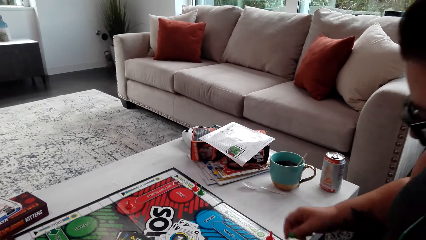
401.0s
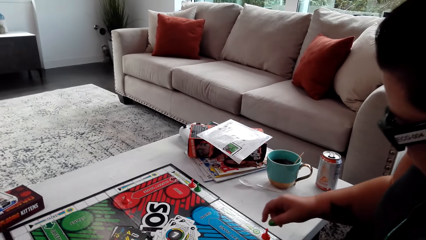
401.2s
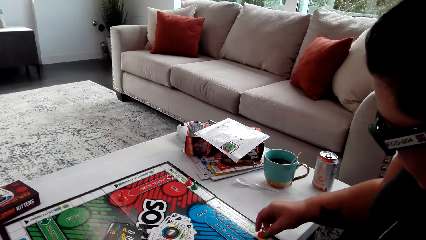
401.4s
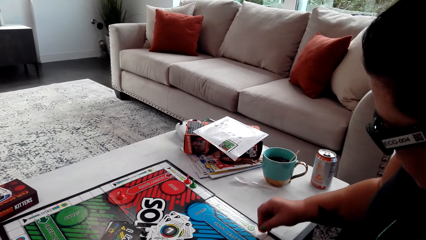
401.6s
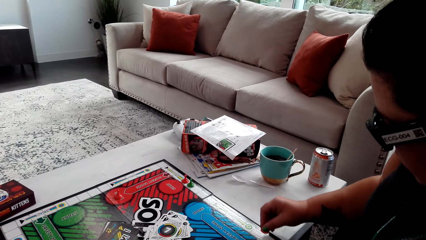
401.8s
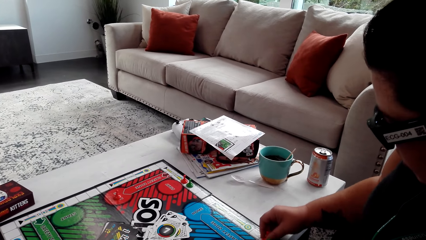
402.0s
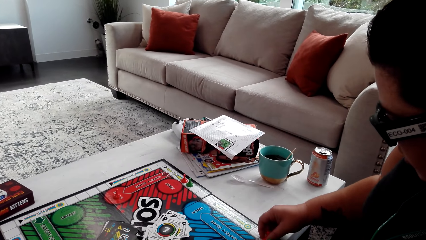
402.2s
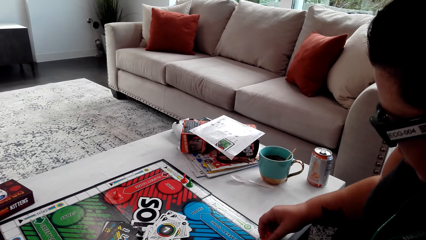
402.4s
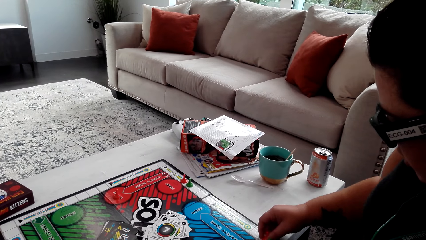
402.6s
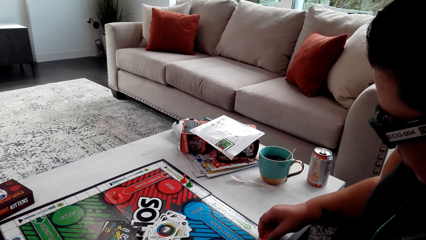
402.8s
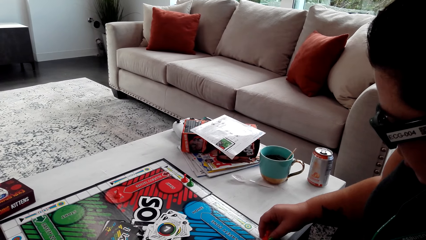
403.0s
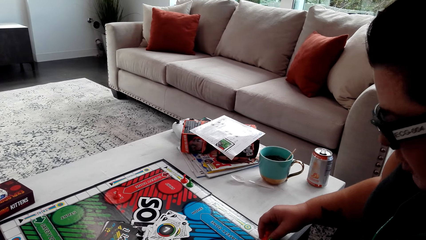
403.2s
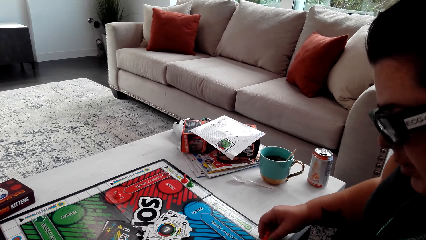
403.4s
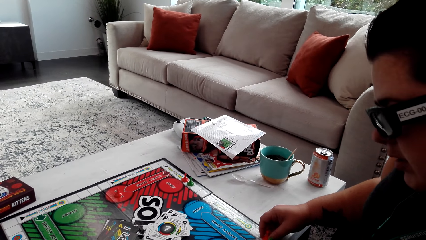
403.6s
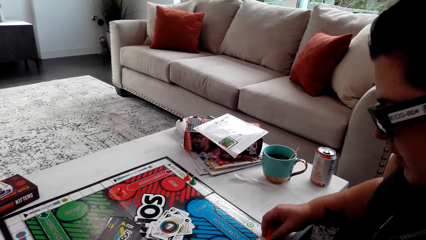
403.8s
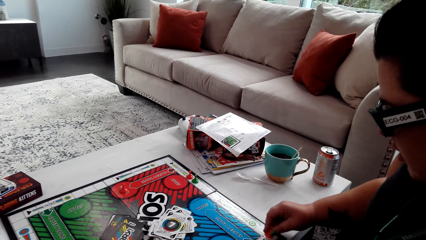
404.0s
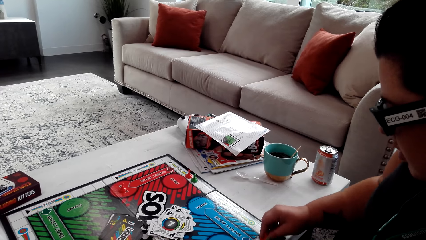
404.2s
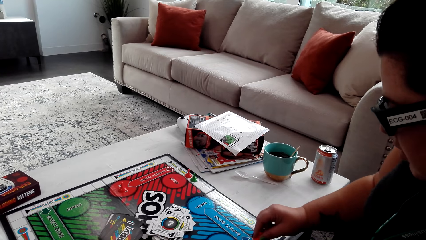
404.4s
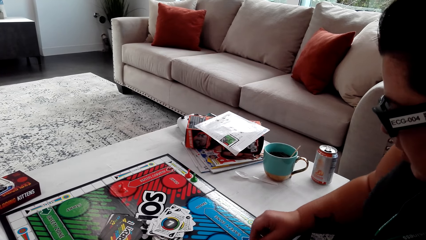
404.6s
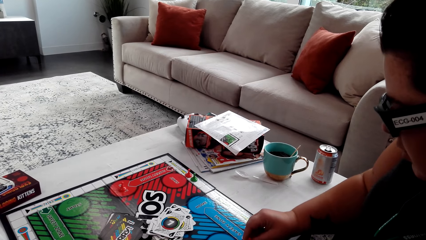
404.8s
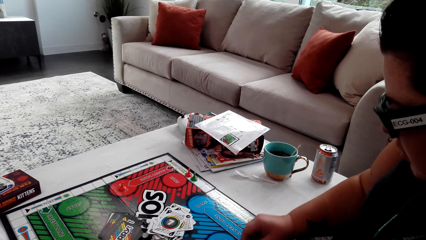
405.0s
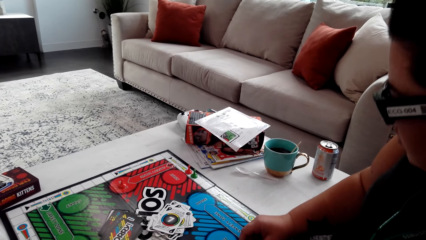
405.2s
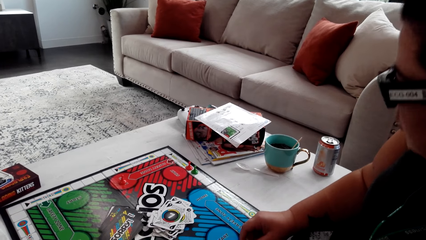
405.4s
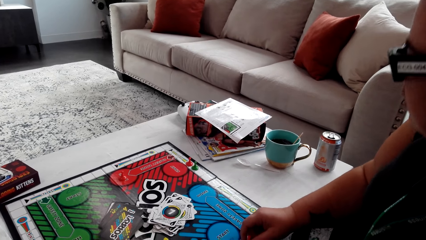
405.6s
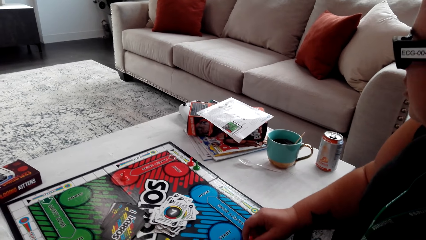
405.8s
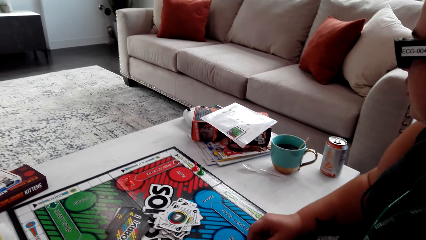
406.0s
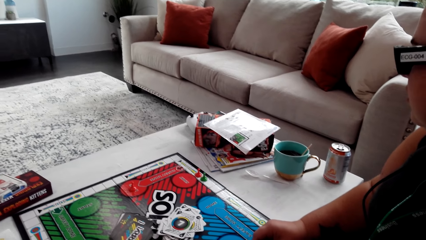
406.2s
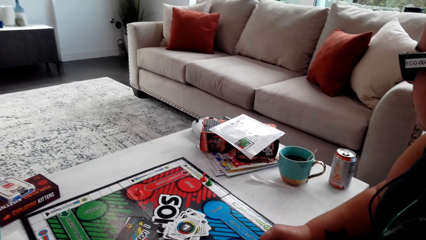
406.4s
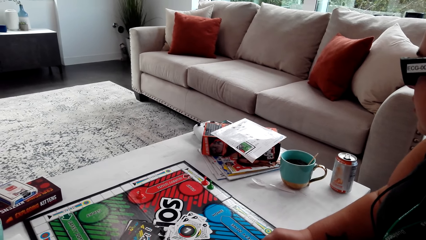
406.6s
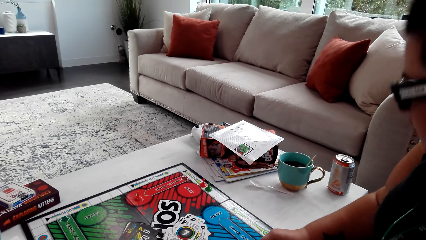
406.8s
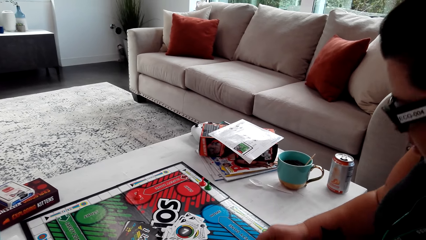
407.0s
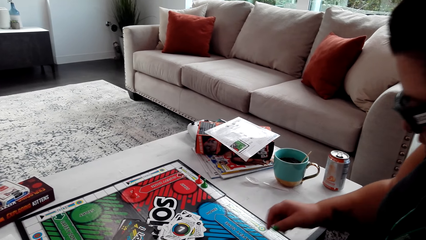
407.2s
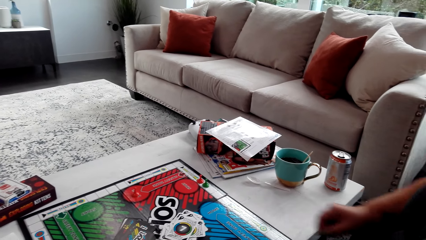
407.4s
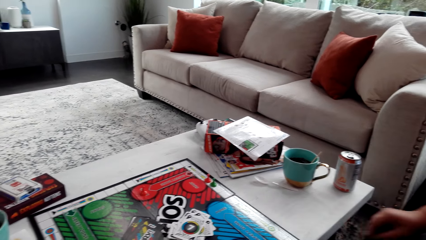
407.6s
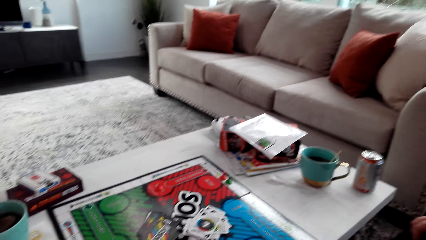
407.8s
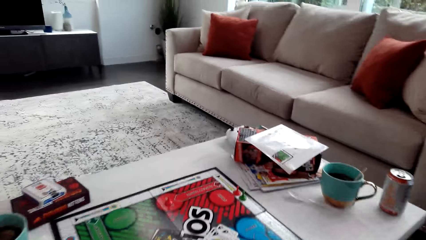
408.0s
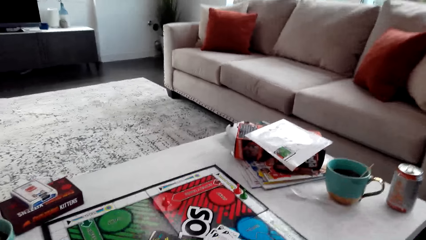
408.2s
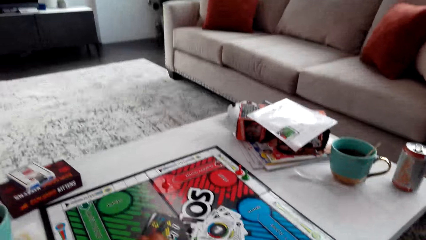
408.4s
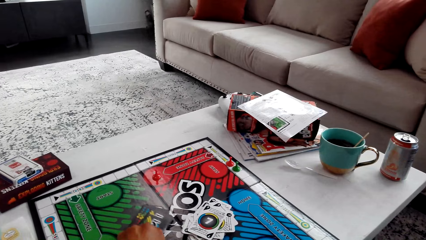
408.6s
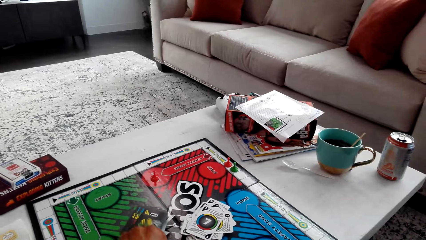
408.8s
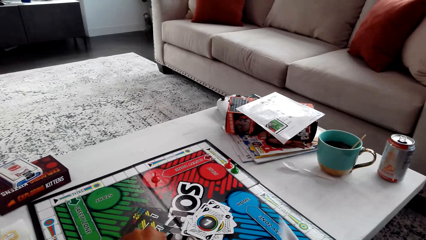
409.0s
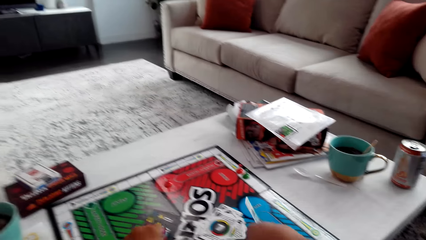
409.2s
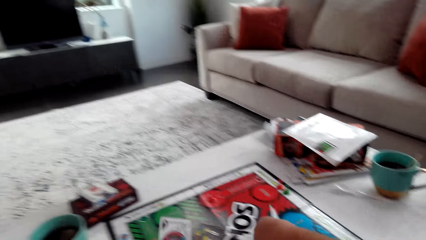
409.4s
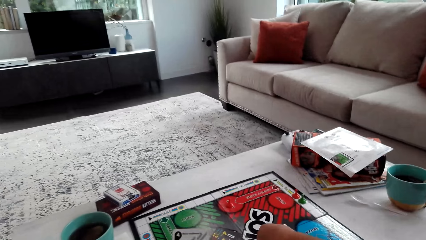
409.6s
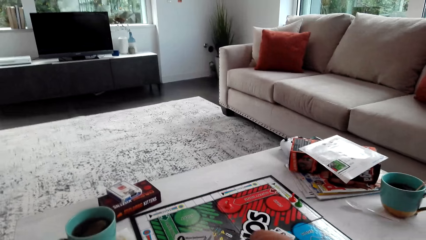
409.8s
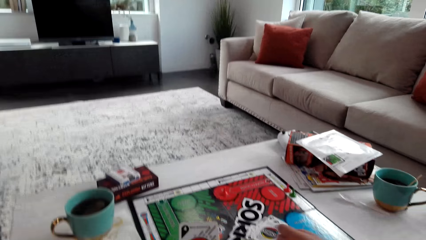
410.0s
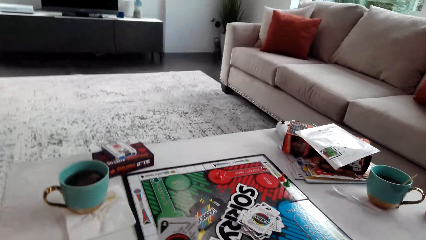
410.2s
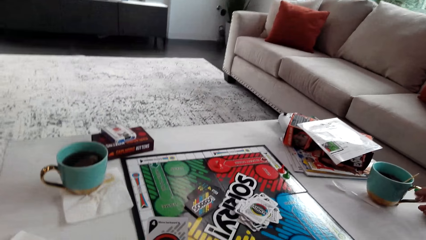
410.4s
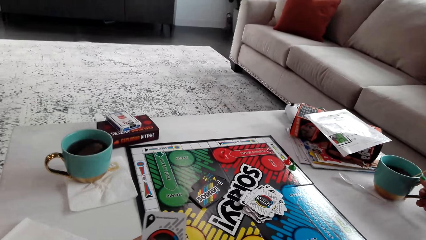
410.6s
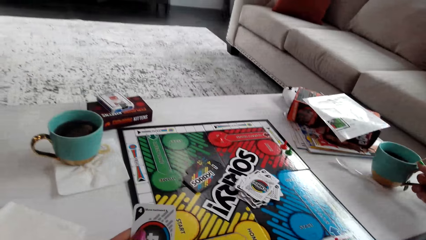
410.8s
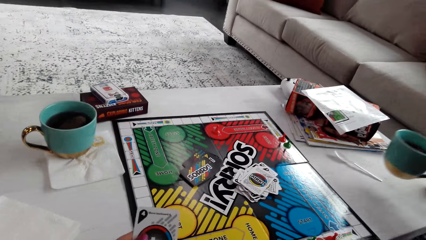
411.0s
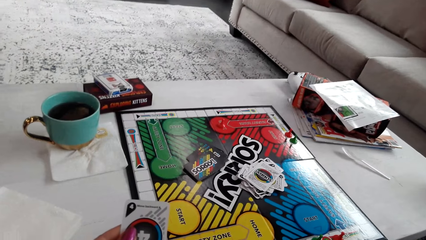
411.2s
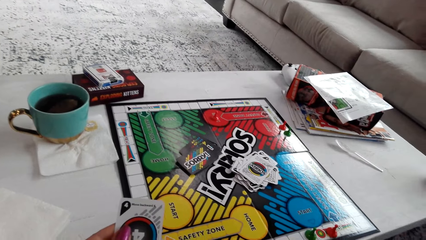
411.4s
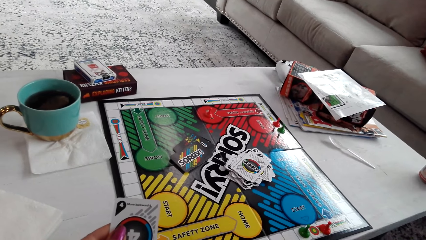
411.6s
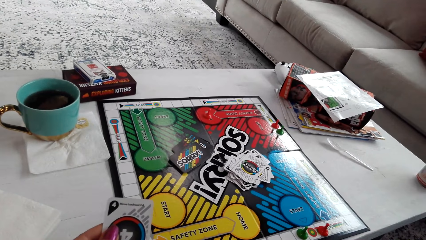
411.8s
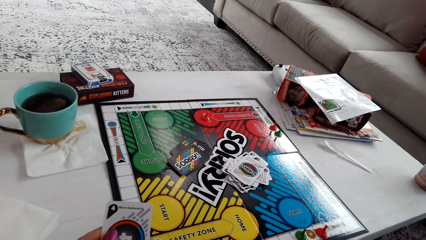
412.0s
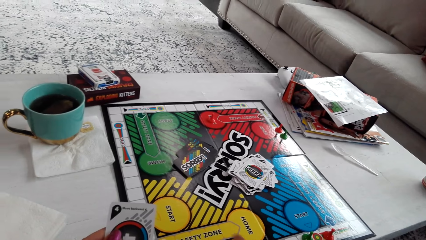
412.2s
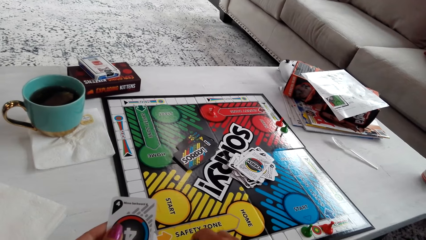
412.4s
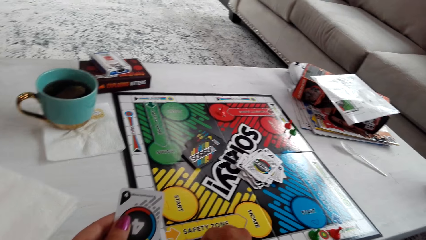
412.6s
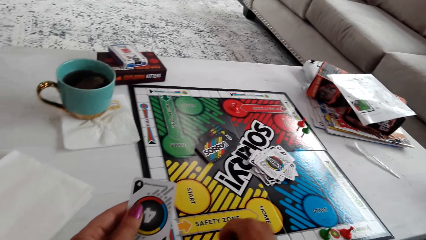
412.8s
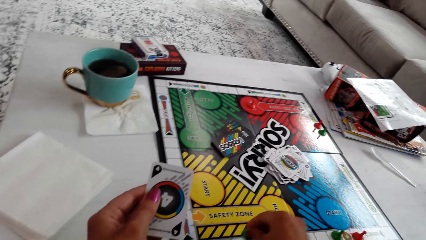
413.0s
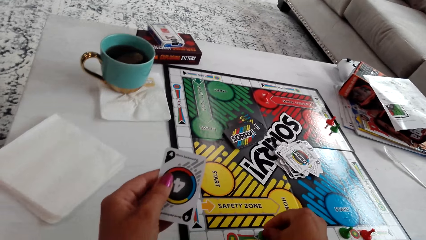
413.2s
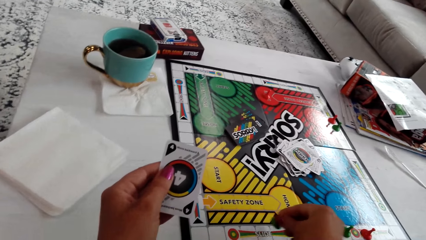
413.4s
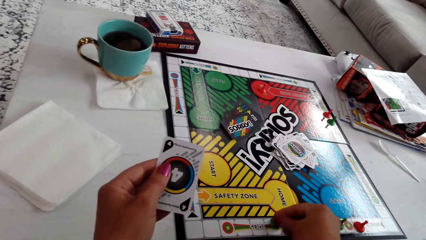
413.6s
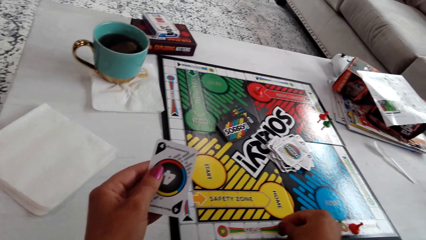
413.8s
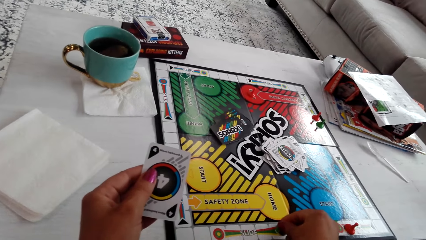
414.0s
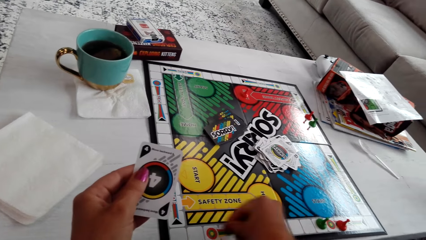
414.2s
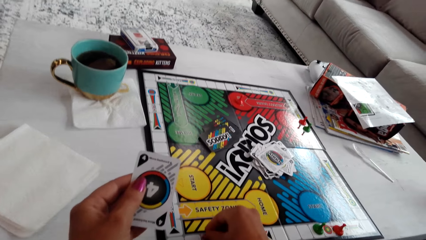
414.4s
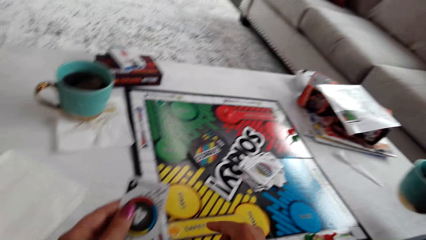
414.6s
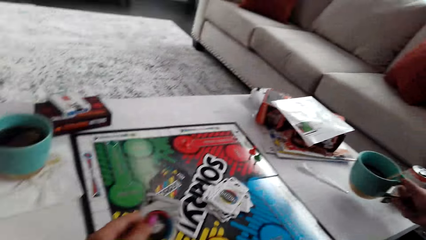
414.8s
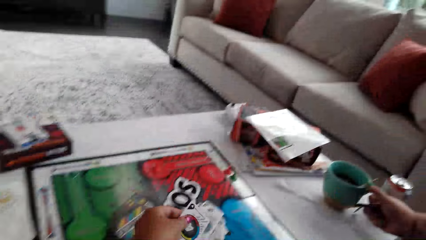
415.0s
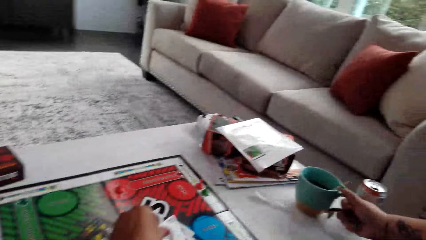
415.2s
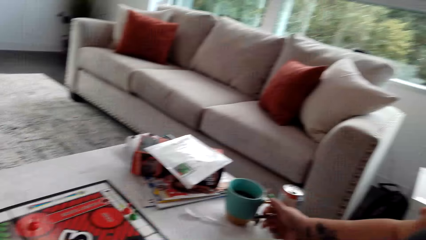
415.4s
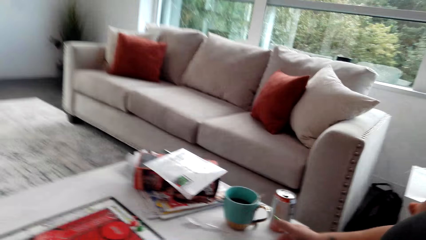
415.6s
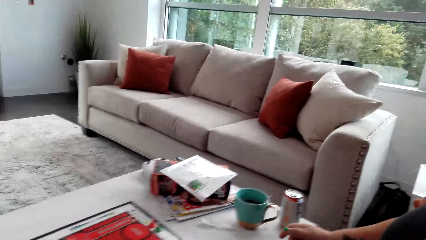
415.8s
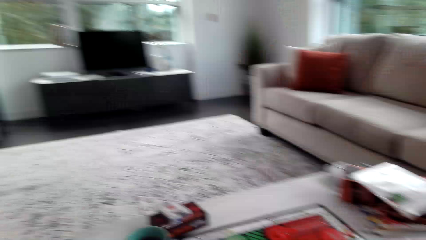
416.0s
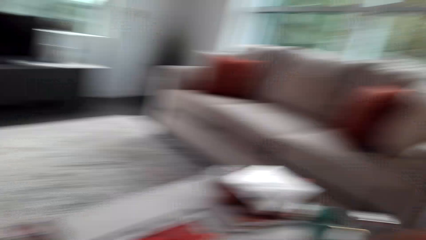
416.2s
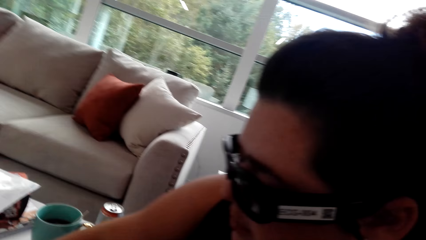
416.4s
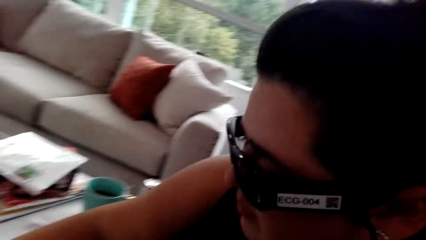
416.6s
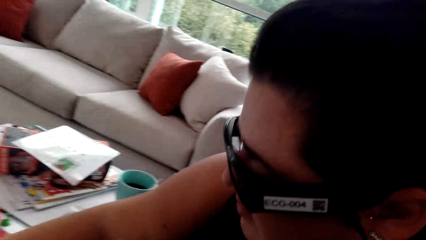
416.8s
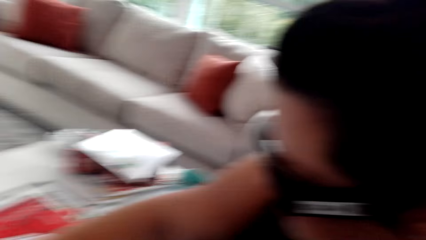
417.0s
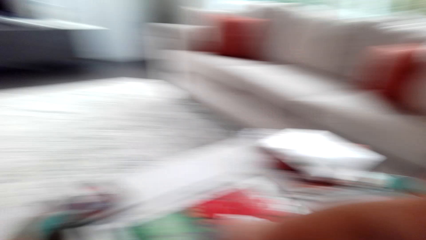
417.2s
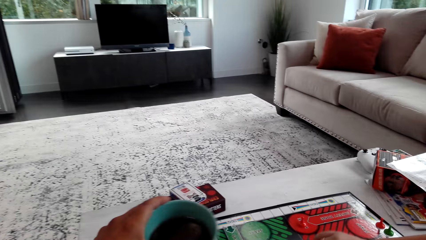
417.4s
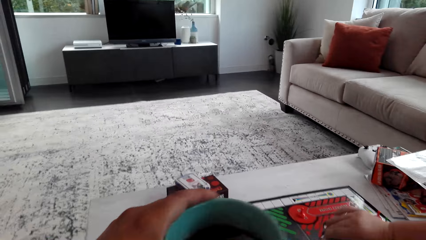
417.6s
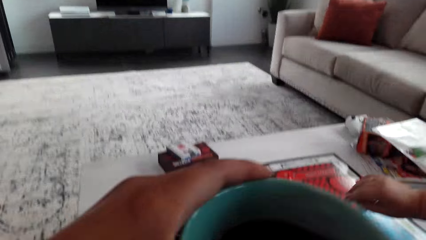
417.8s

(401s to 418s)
A woman moves the pawn. The camera wearer picks the card. The woman picks a mug of coffee on the table. The woman sips on her coffee. The camera wearer moves the pawn. They play the board game. The woman puts down the mug of coffee on the table.
